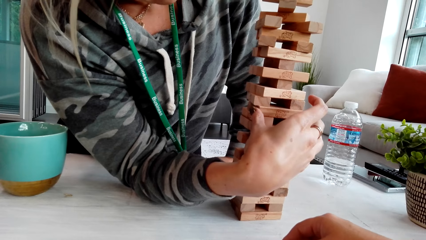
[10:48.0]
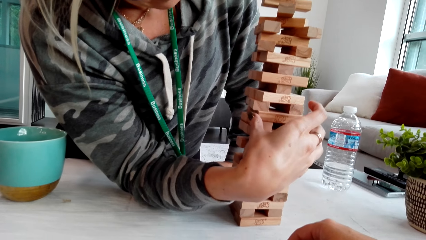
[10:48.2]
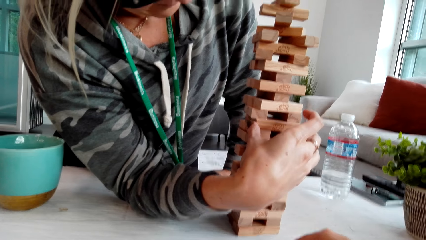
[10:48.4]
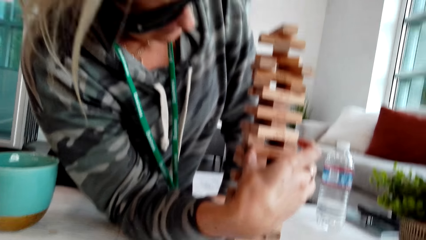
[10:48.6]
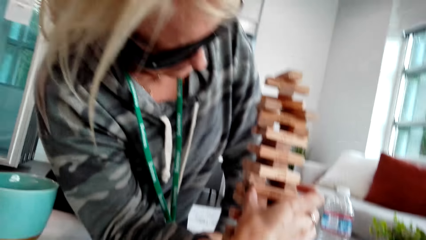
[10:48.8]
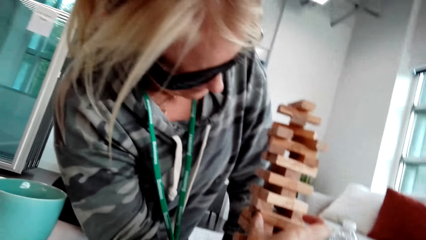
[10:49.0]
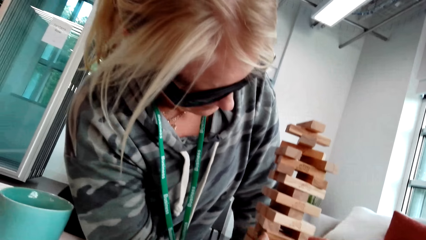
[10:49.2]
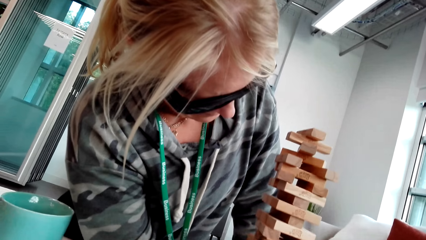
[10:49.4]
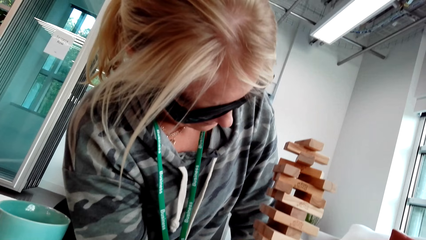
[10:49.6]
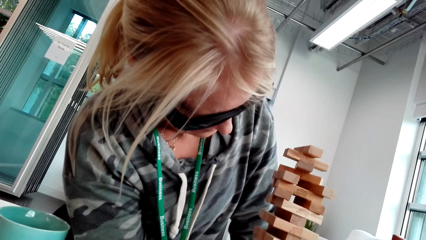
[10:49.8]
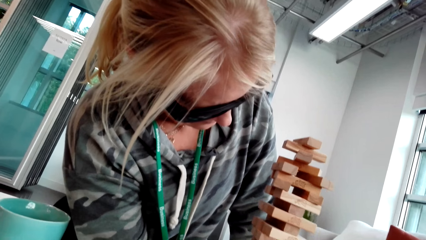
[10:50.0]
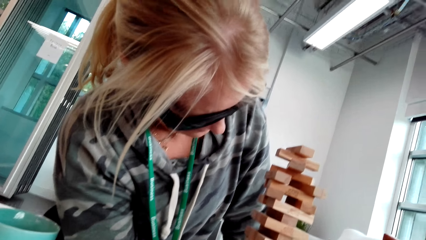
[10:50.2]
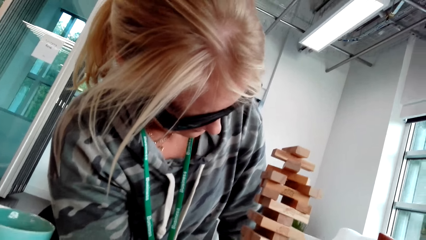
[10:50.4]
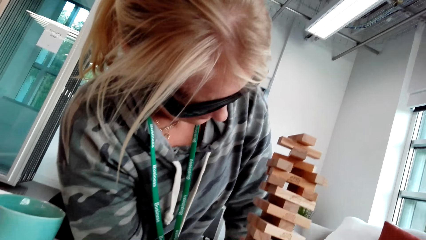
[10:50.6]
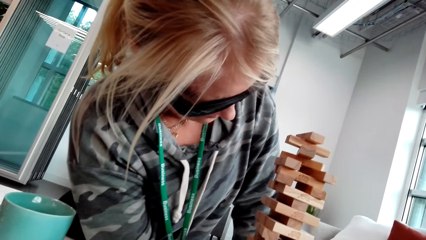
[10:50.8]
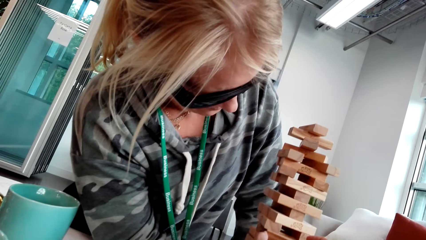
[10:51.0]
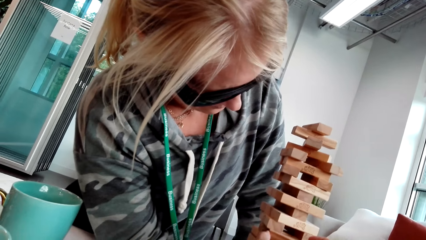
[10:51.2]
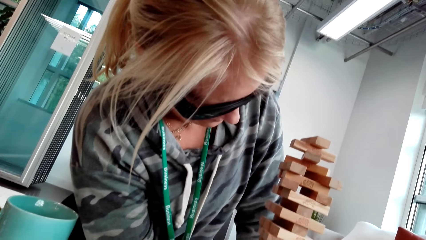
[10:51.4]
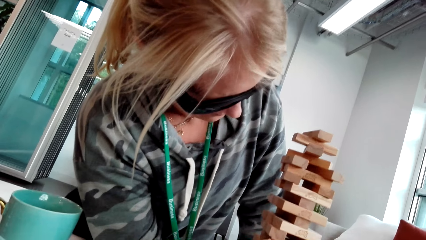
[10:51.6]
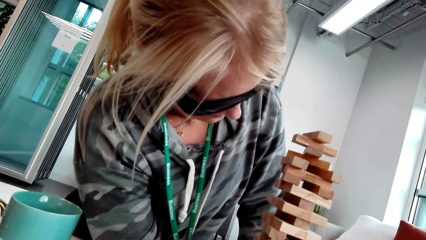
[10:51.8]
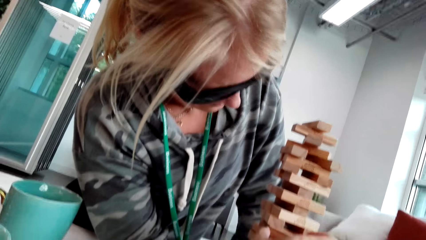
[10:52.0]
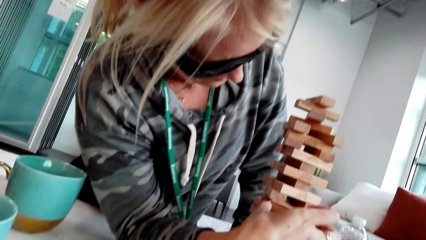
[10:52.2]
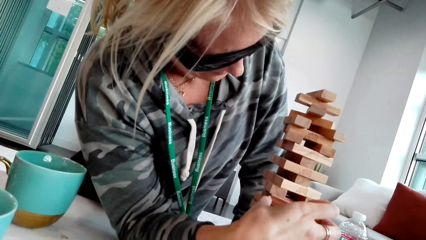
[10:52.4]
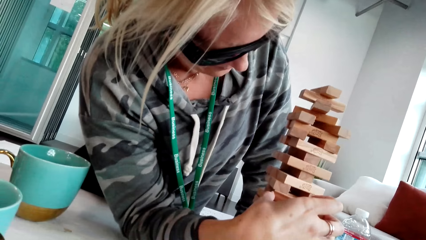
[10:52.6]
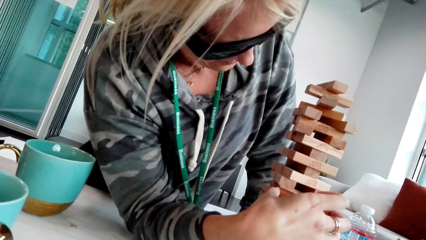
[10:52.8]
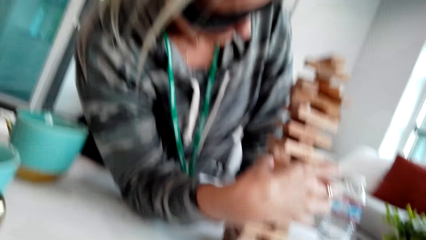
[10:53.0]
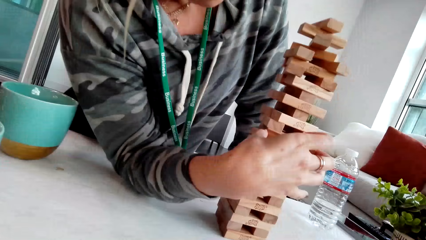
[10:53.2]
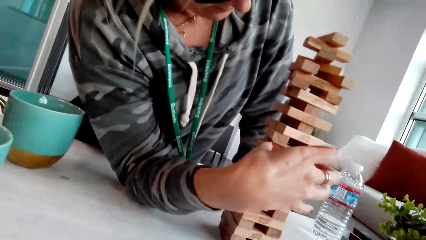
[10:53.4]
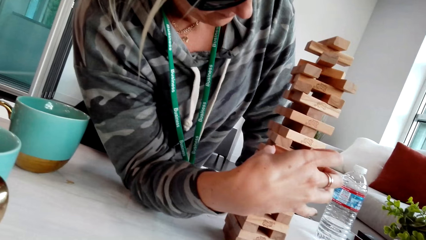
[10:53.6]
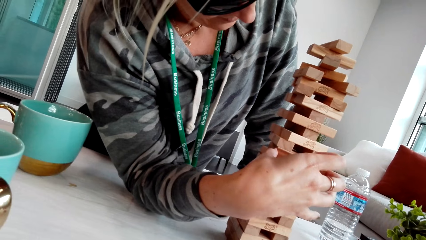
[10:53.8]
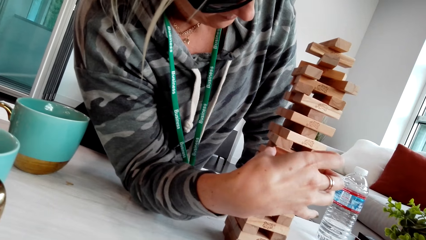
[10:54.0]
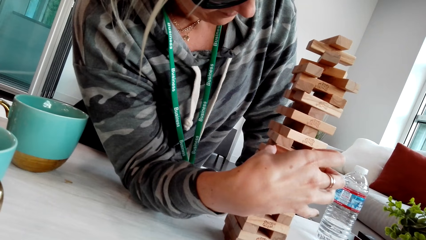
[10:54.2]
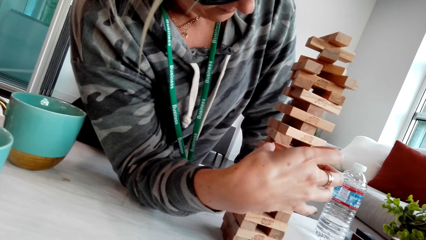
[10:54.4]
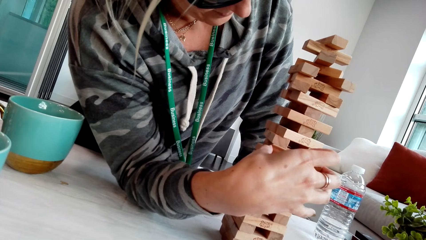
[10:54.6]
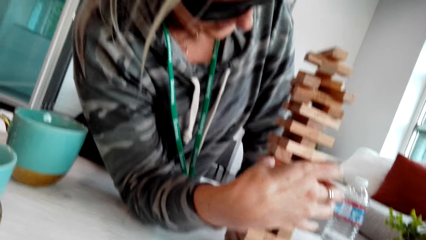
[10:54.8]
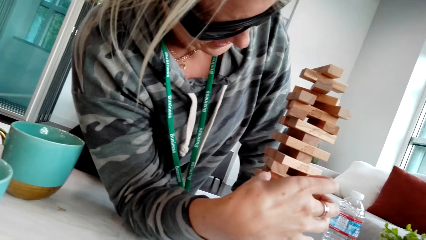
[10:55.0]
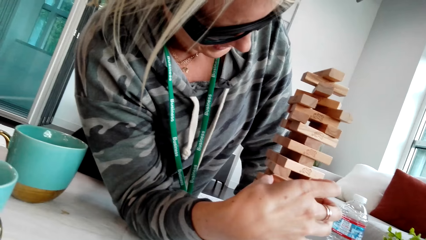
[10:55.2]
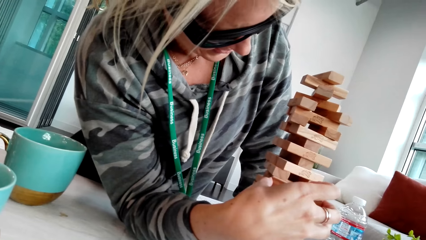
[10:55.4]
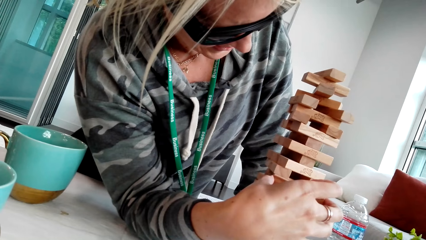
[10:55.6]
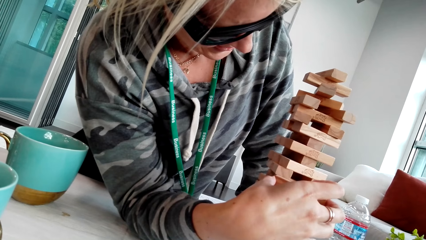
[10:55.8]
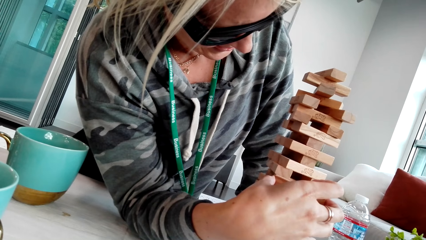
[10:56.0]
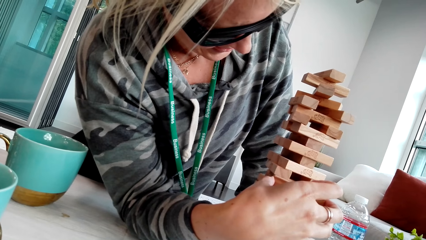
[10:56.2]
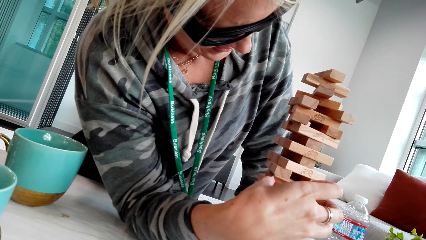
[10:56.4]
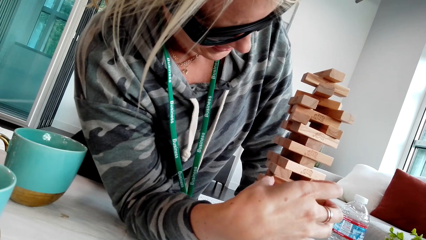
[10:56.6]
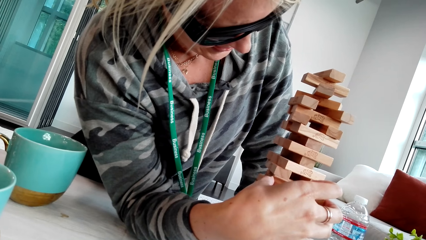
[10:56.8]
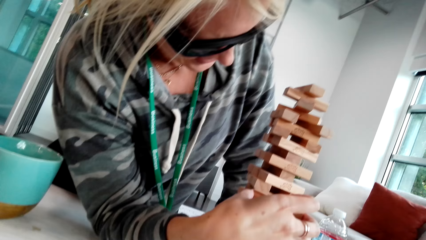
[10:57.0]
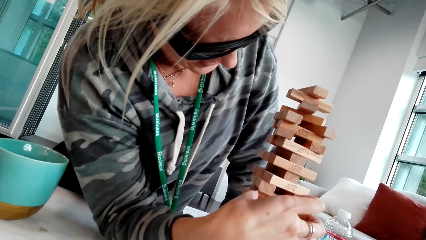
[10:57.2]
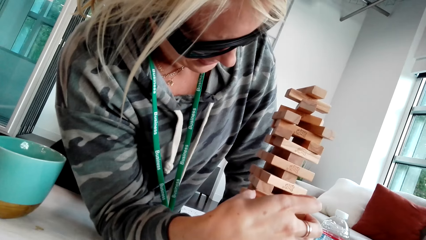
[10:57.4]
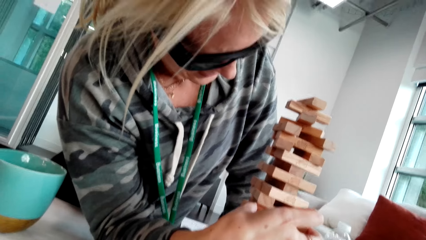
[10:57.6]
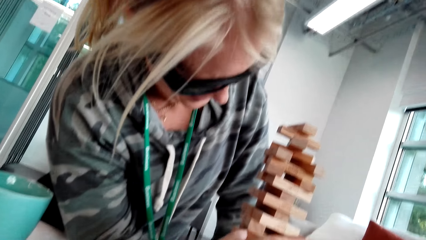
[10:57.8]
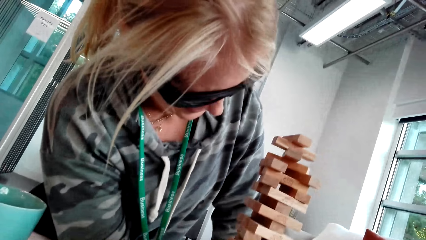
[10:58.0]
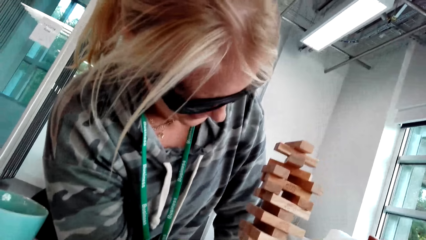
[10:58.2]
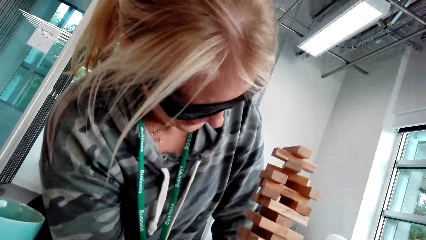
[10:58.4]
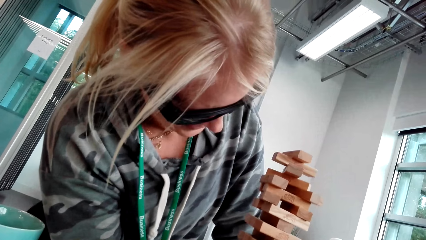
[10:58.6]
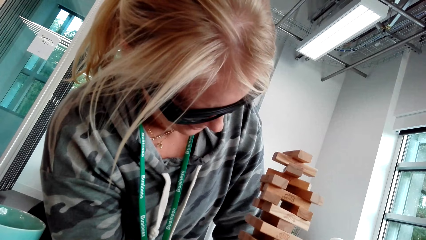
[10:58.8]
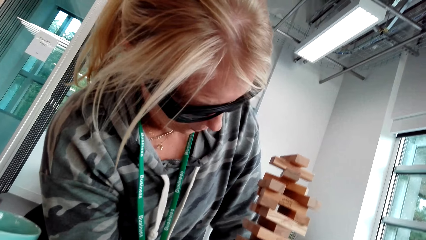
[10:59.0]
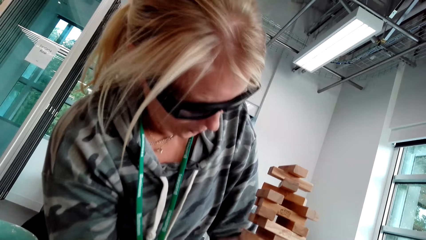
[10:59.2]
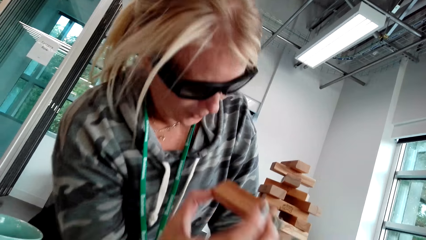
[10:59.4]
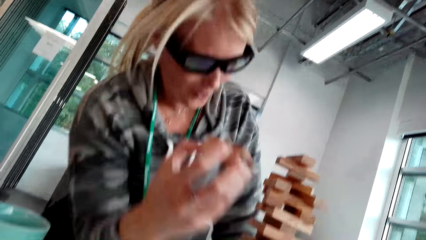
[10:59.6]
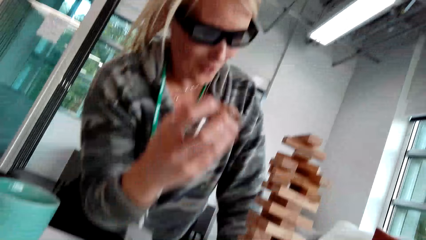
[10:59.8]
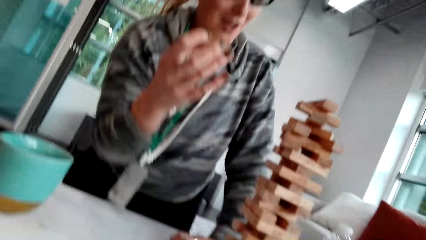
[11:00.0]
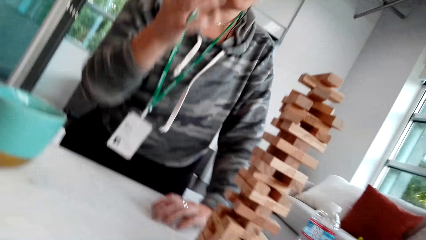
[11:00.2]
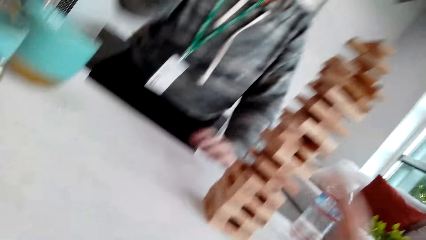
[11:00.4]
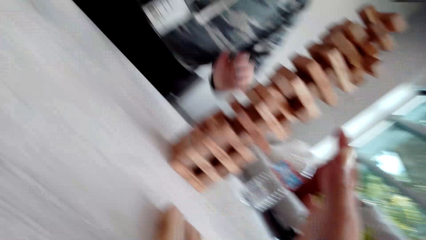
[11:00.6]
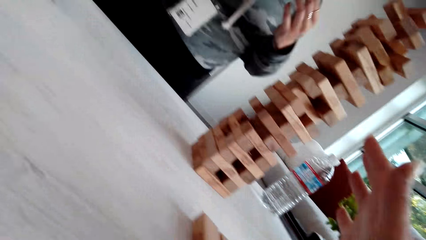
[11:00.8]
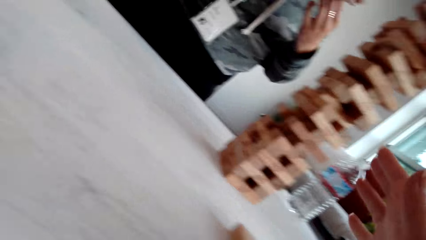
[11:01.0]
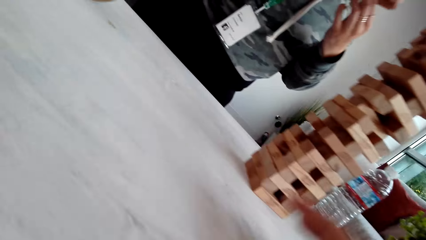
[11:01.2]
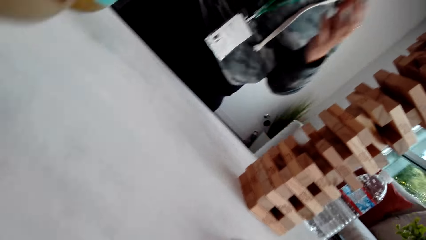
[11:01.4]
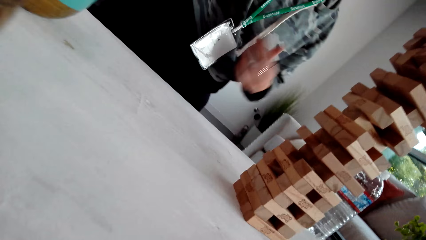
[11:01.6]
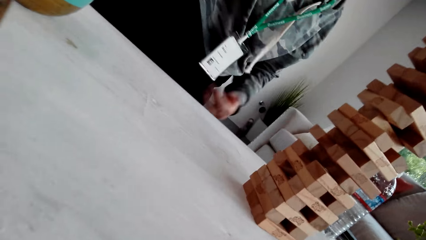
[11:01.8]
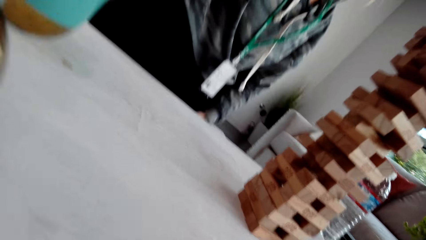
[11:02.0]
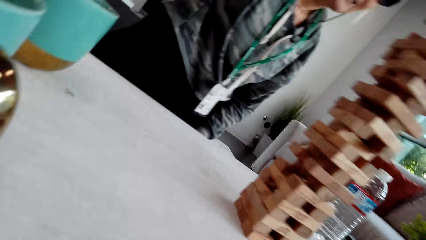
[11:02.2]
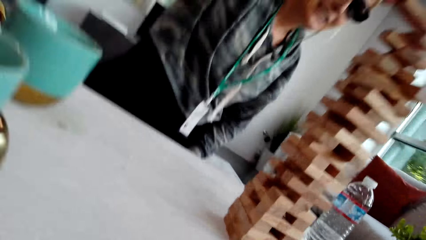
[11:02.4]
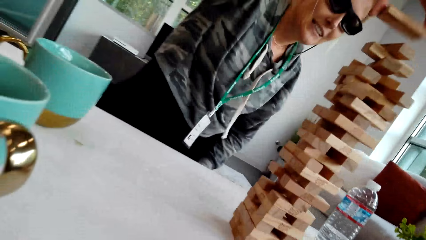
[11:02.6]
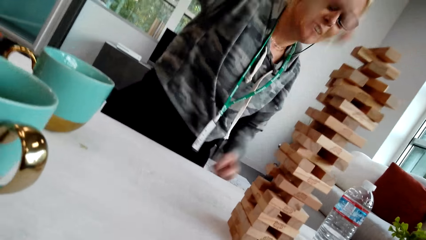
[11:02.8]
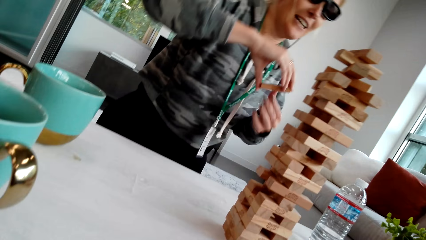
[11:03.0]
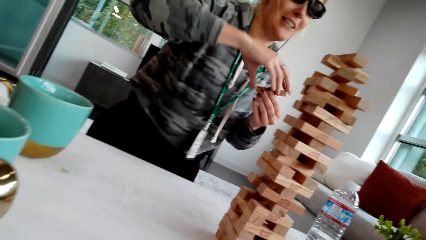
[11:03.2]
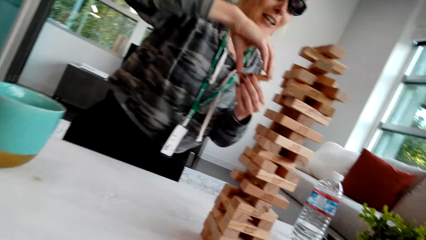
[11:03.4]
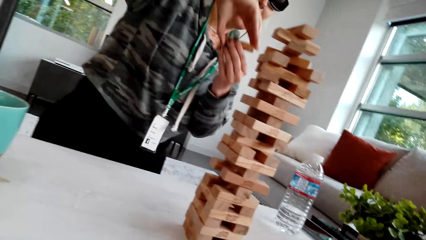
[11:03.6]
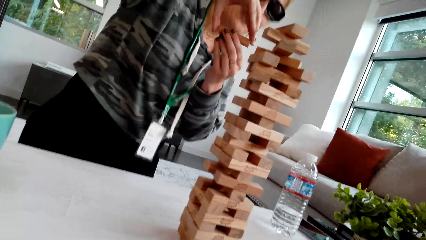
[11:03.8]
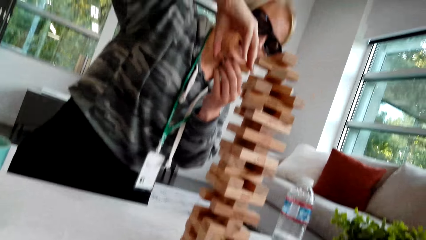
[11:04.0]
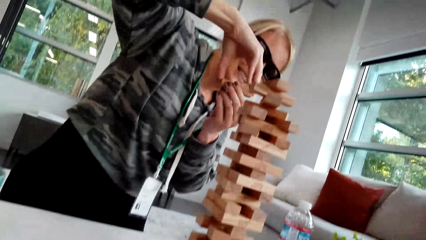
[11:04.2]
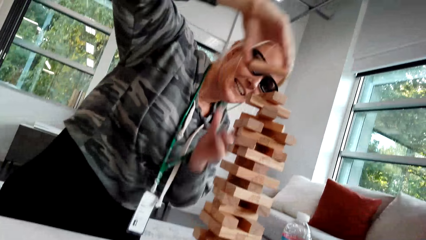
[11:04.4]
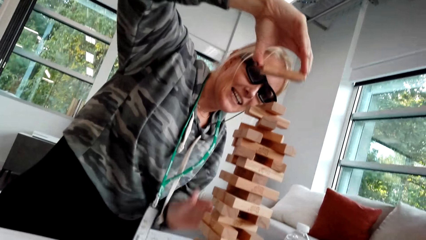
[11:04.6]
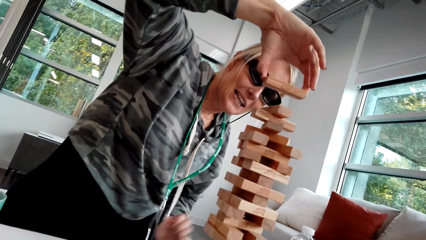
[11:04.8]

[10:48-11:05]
The camera wearer talks. A woman picks up the wood. The camera wearer moves the hand.
